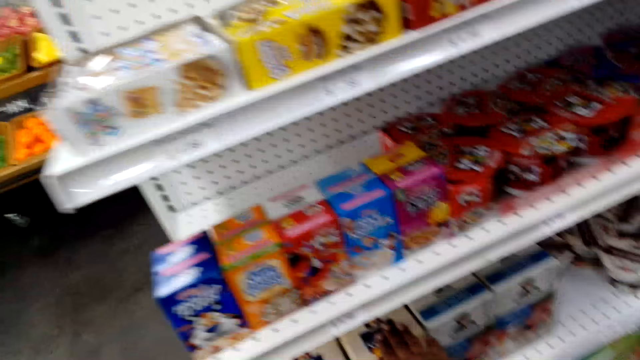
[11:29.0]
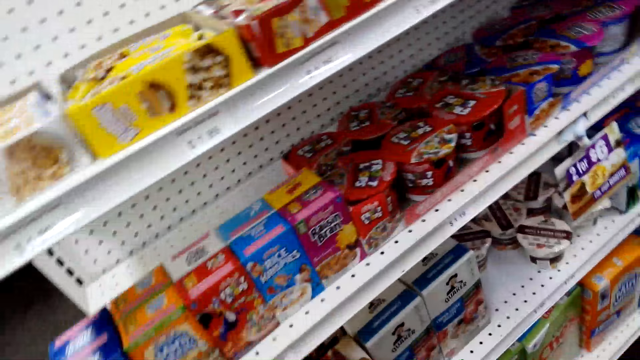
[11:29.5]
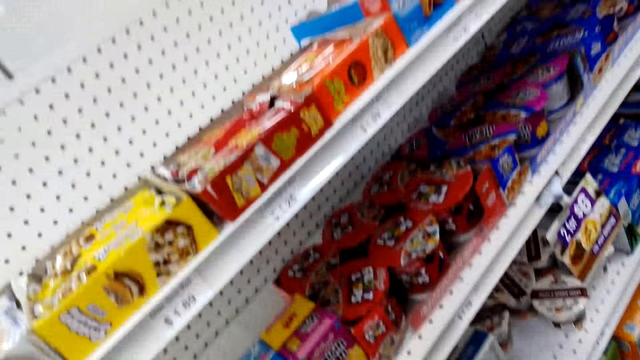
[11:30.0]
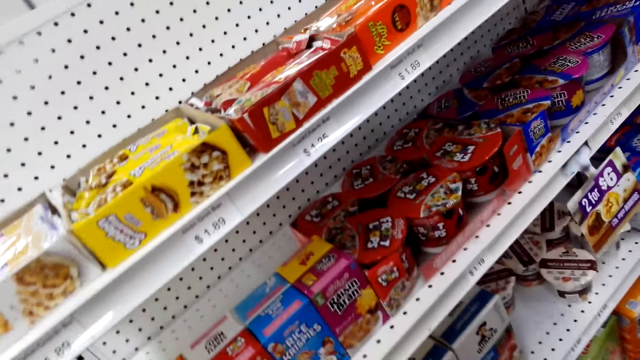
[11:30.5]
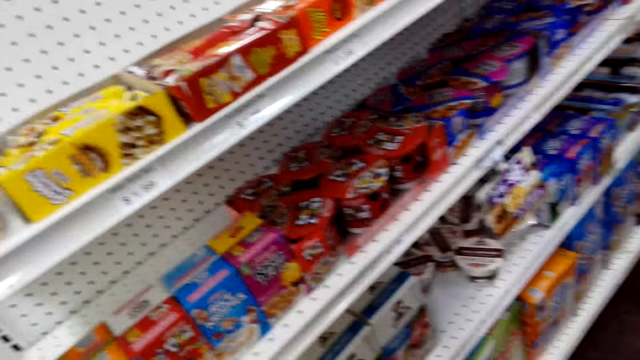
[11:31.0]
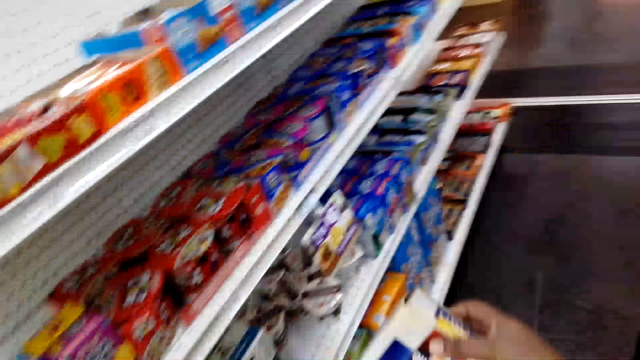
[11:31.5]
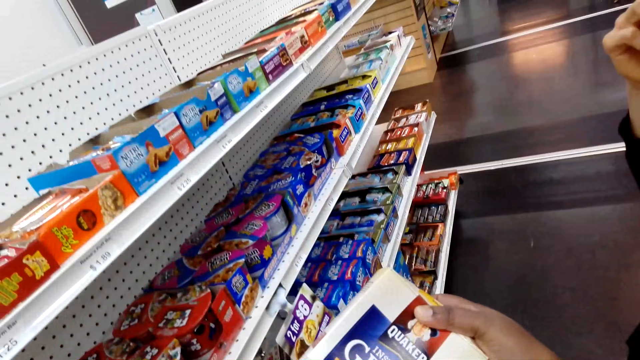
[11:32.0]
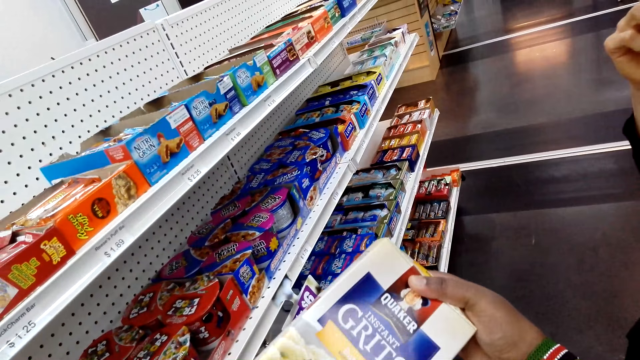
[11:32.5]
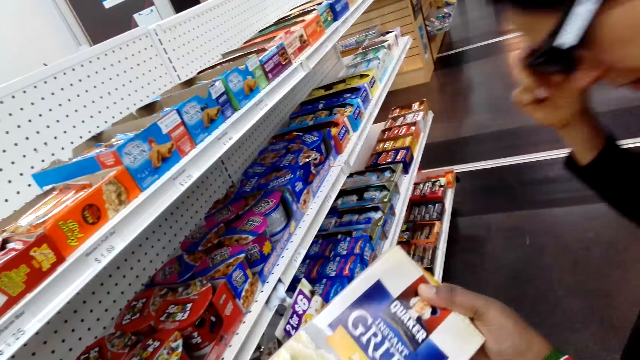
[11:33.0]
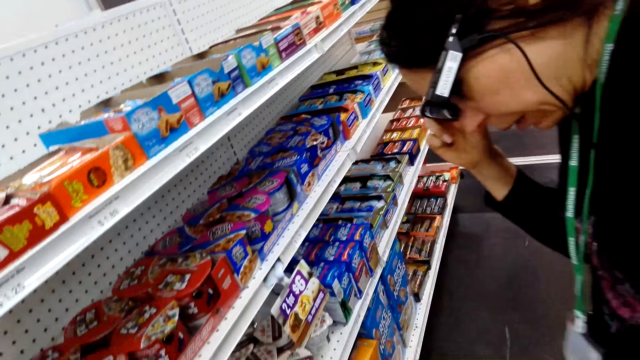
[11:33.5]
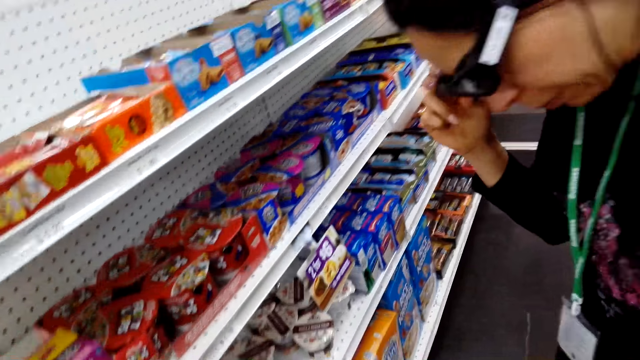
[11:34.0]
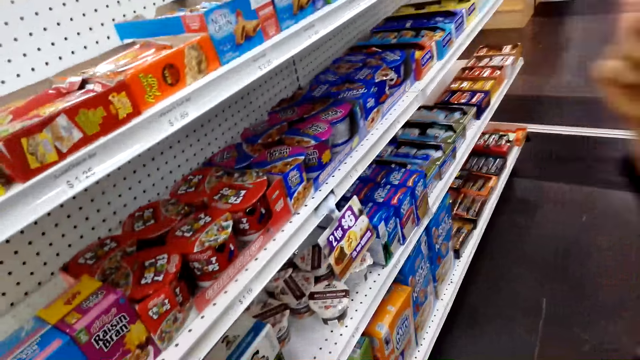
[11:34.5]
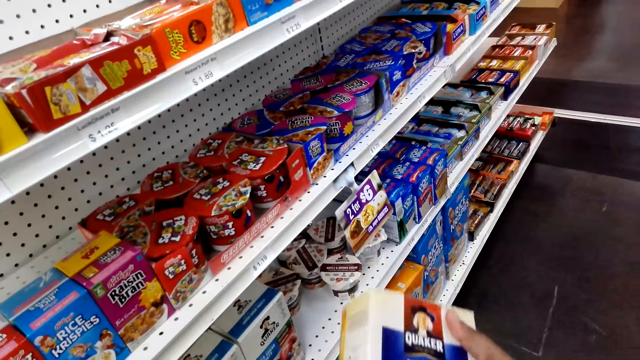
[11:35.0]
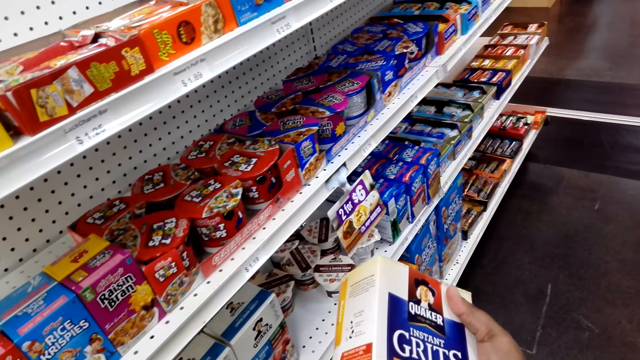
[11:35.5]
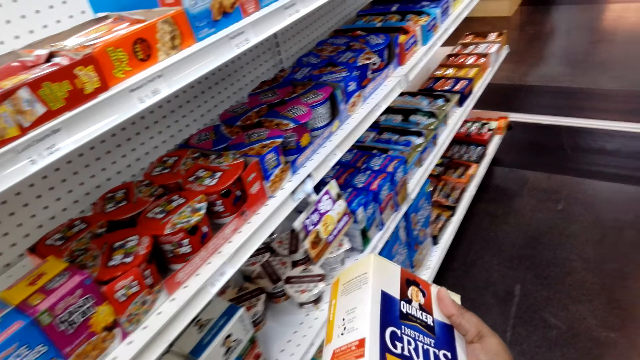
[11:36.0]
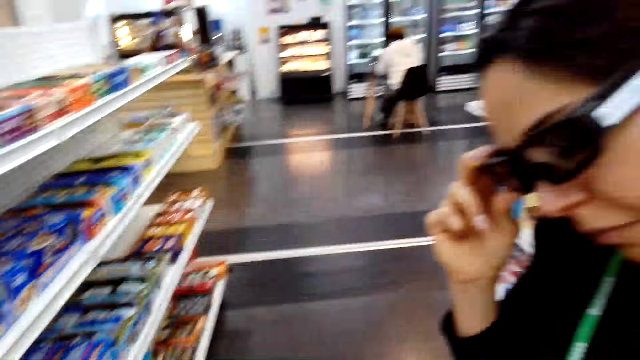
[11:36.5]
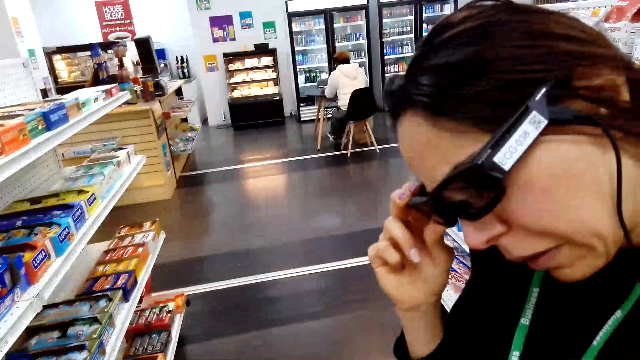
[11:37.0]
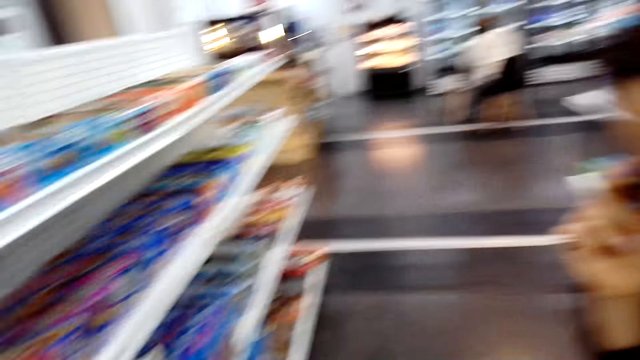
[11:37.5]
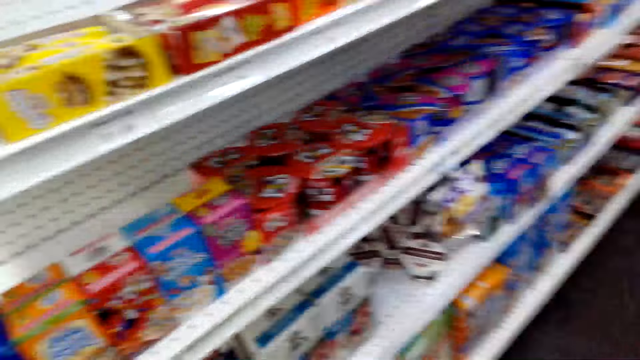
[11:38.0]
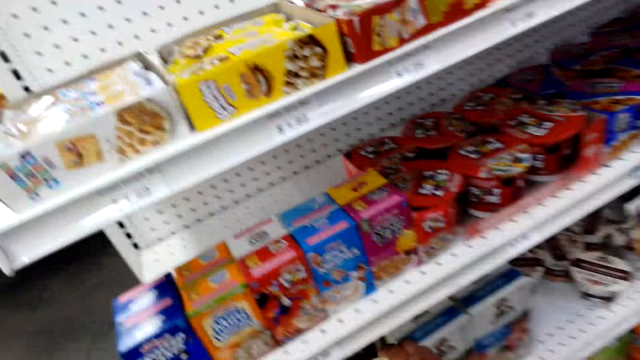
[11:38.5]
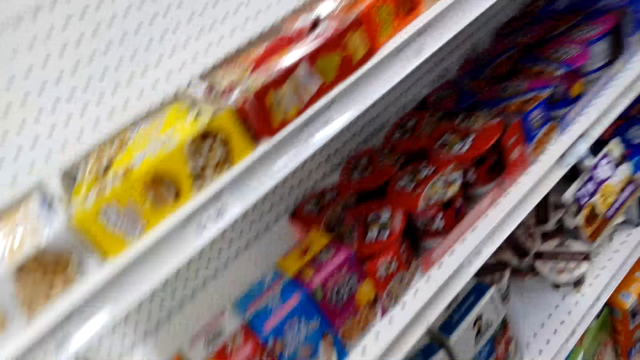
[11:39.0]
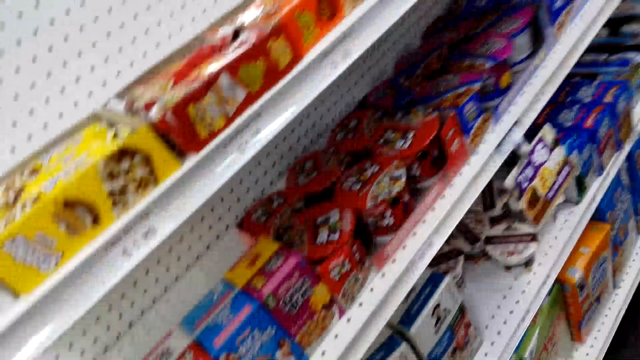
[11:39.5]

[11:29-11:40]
The camera wearer picks up a pack of grits on the shelf. They hold the pack of grits in the store. A woman touches her sunglasses. The camera wearer looks at the pack of grits. The woman stands in the store. The camera wearer holds the pack of grits in the store. The woman holds the glasses with the right hand and talks.

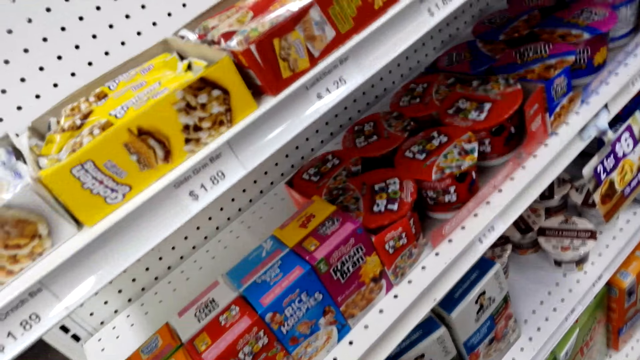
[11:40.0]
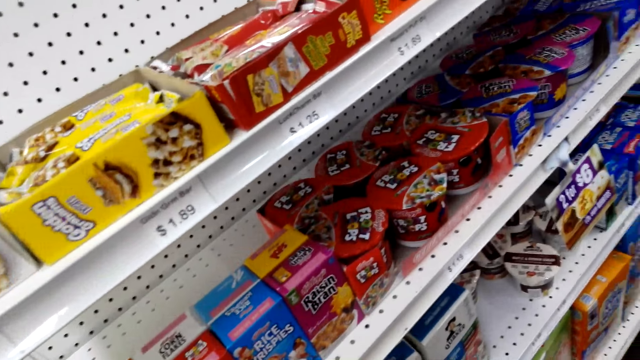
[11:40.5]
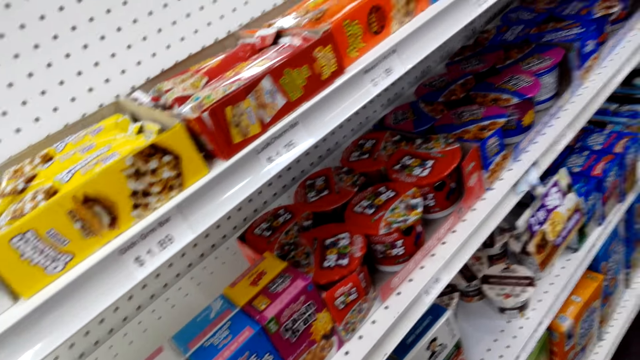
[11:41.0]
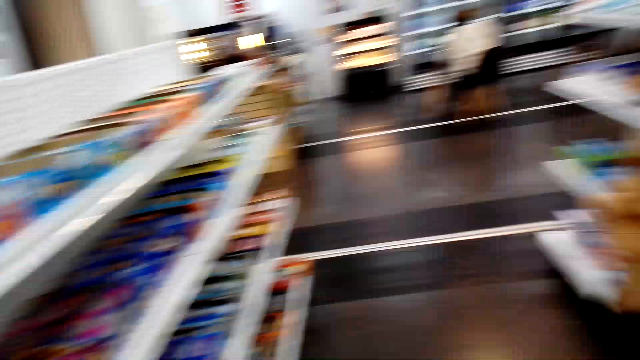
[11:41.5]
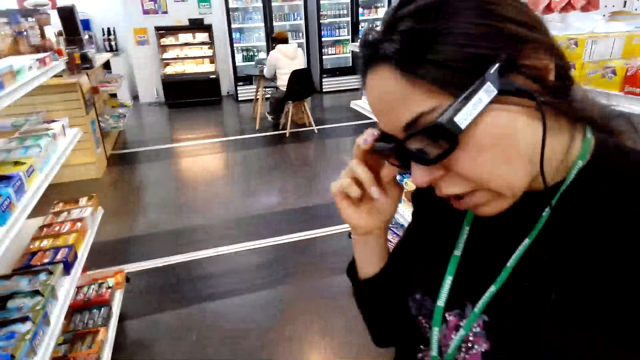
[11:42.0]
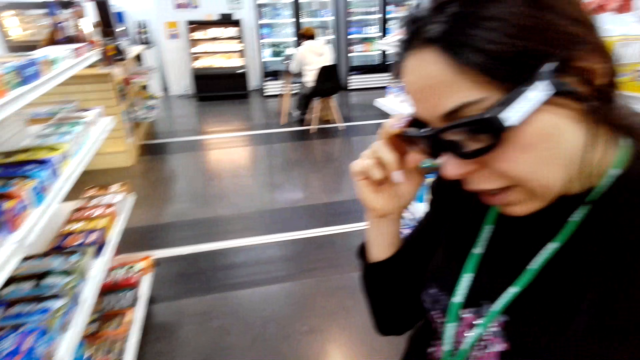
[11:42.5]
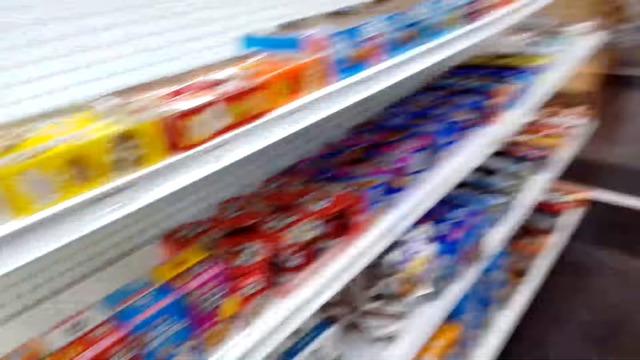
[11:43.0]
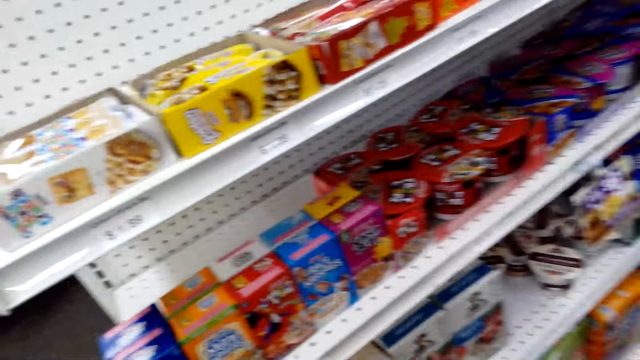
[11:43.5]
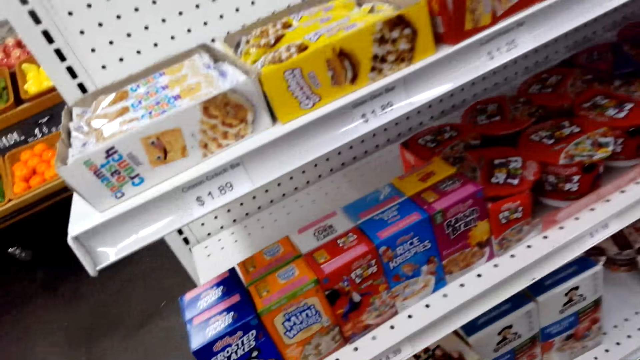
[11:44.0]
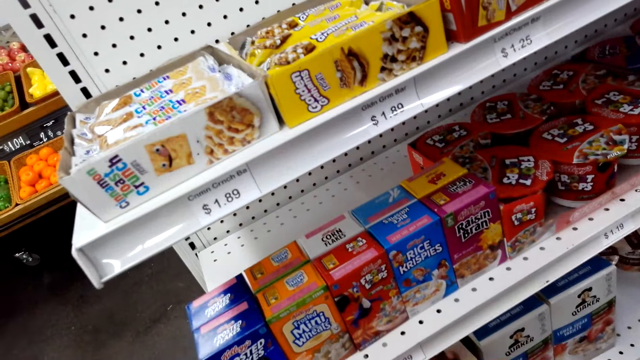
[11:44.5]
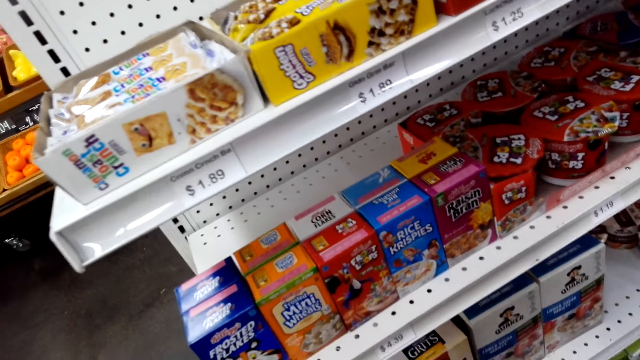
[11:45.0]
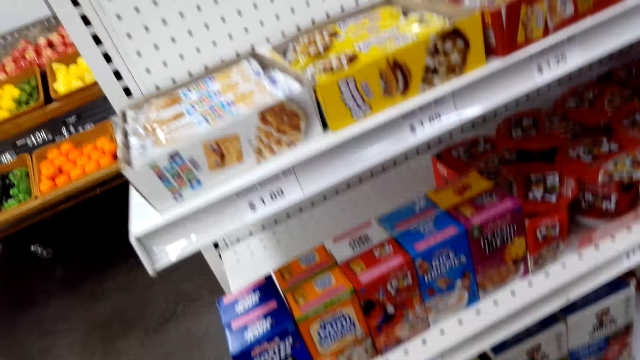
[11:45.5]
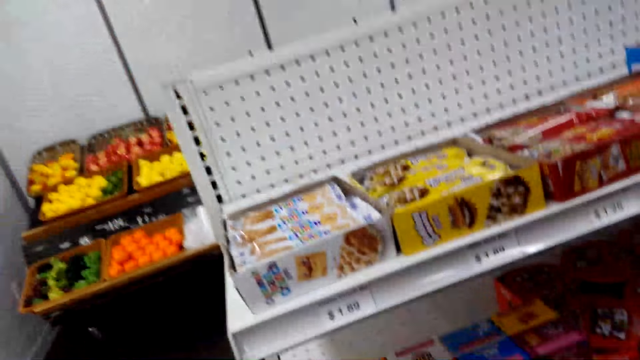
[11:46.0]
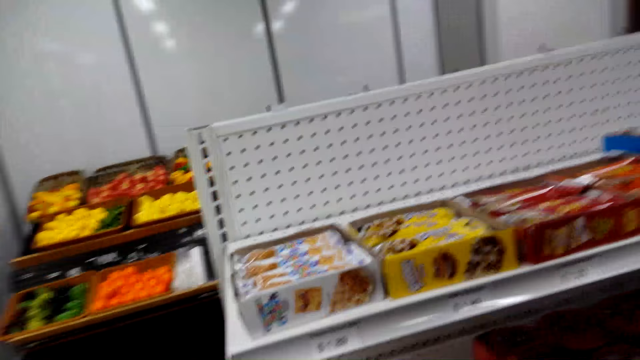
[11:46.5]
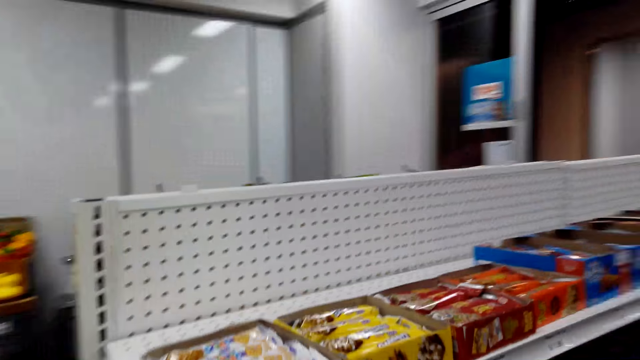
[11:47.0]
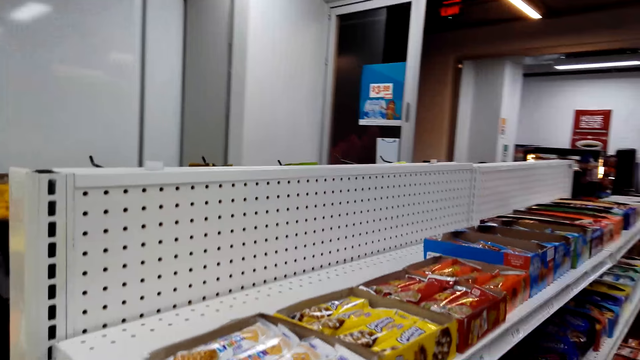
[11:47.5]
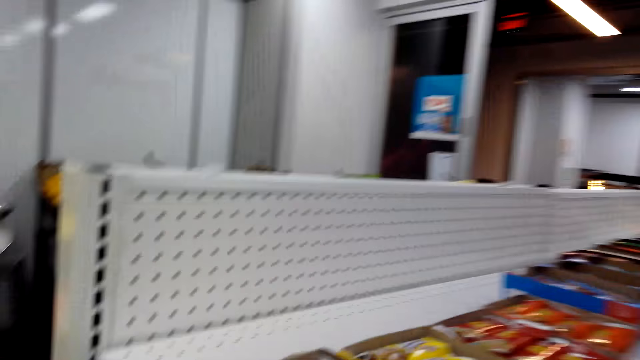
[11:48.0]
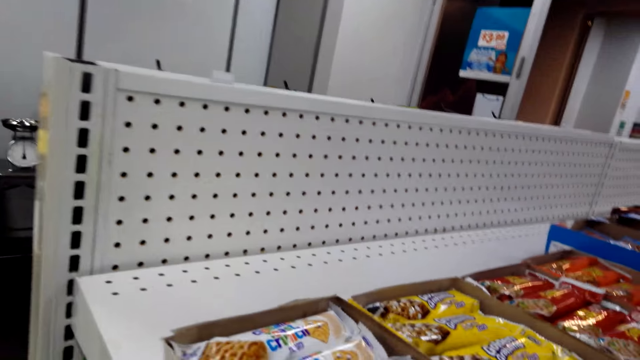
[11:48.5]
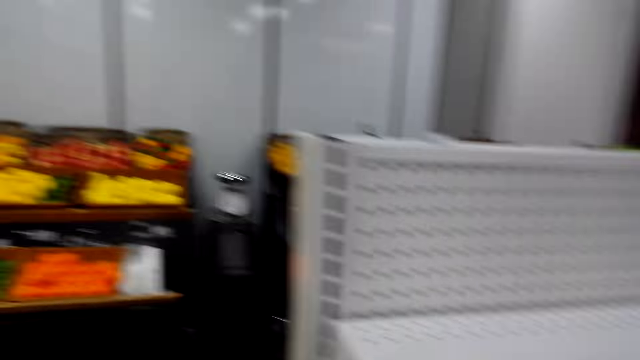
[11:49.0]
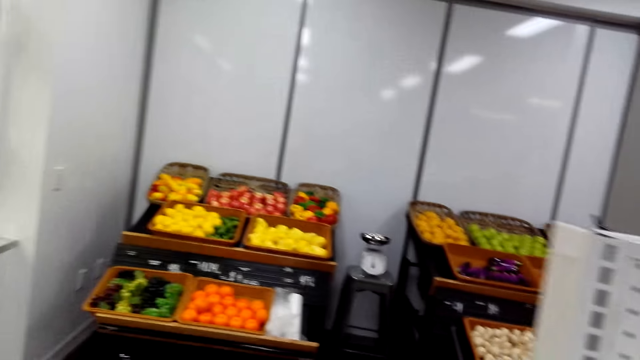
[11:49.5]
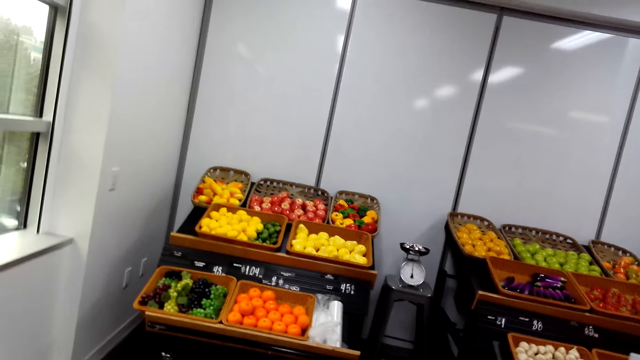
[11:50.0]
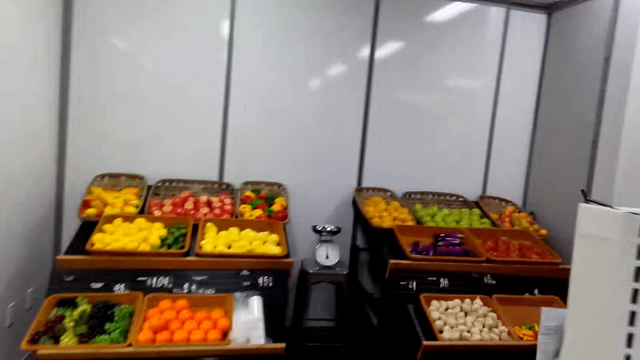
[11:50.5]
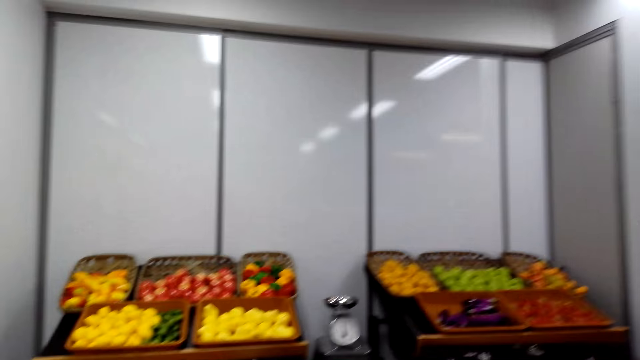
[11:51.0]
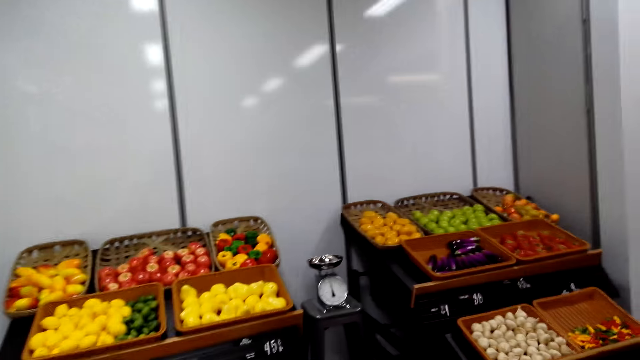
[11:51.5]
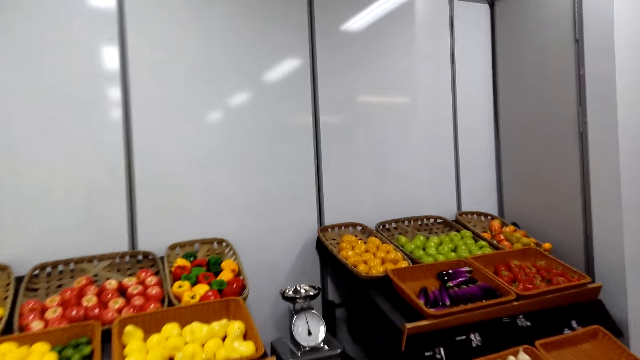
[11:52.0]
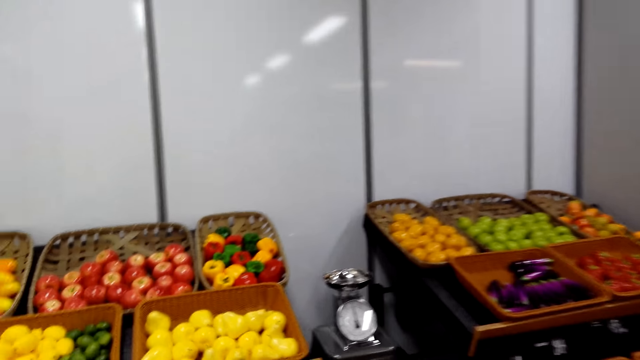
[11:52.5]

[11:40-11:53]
The camera wearer walks around the store. A lady holds glasses with the right hand. The camera wearer puts the box of grits back on the shelf. They walk around the store. They walk towards the fruits section.
